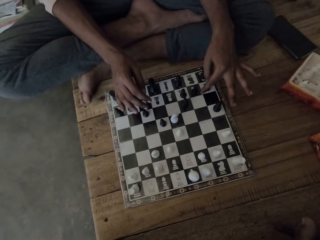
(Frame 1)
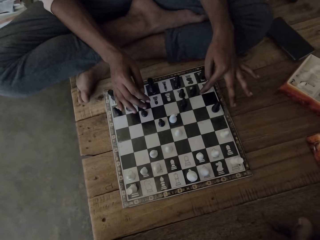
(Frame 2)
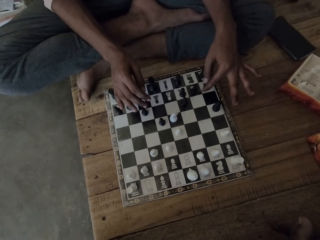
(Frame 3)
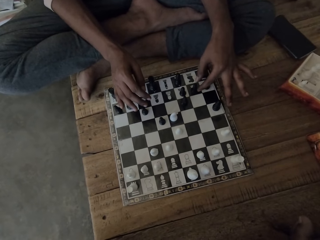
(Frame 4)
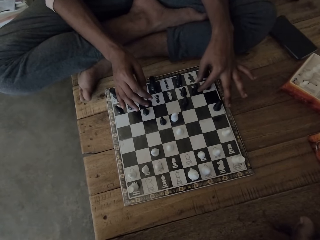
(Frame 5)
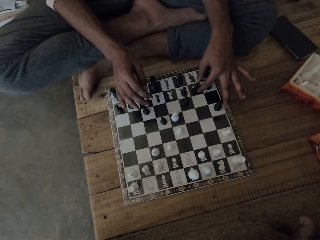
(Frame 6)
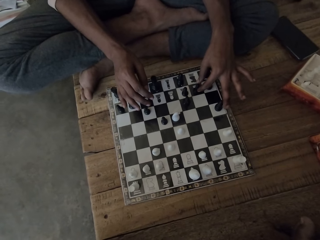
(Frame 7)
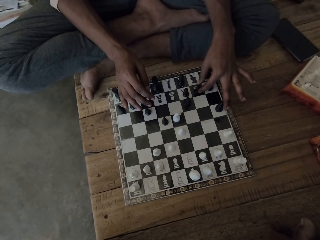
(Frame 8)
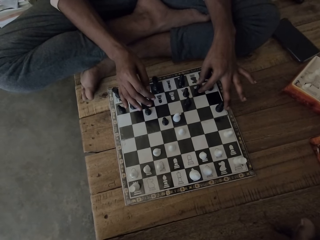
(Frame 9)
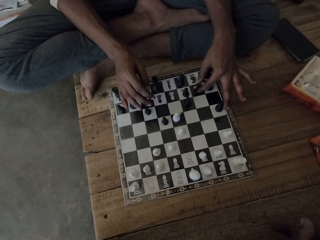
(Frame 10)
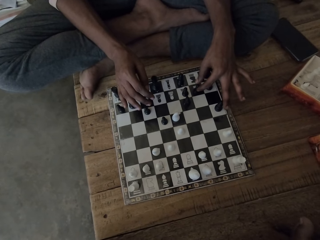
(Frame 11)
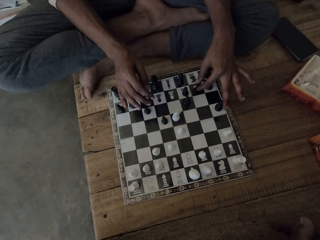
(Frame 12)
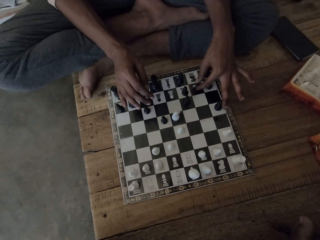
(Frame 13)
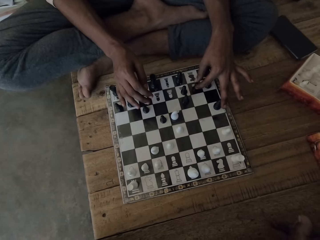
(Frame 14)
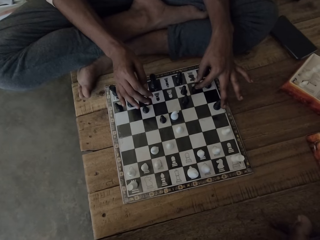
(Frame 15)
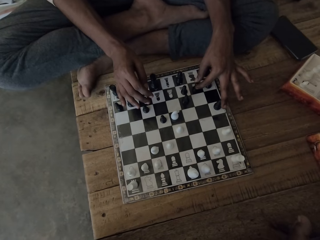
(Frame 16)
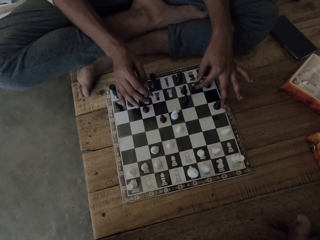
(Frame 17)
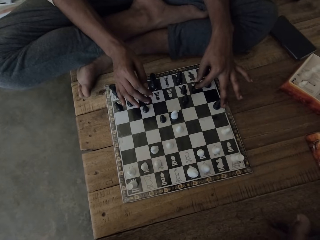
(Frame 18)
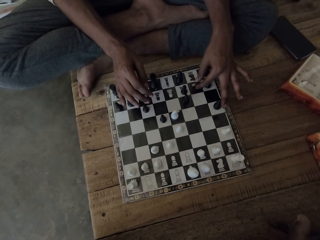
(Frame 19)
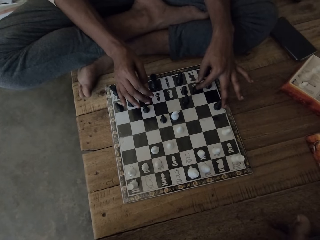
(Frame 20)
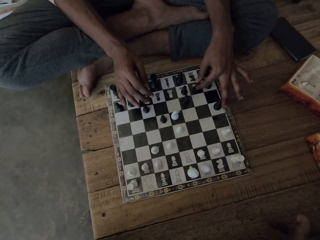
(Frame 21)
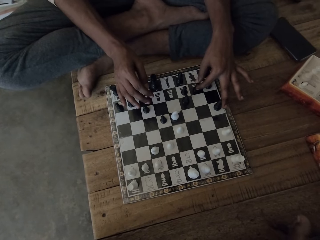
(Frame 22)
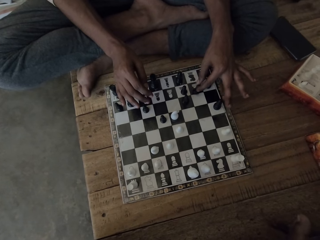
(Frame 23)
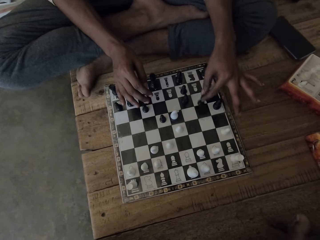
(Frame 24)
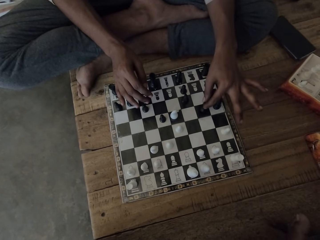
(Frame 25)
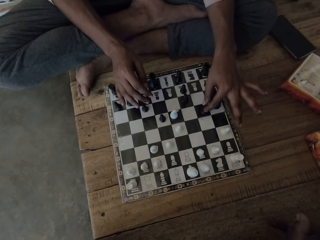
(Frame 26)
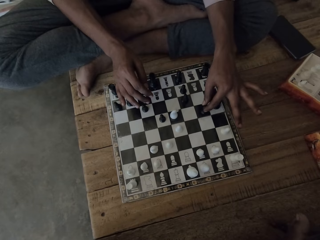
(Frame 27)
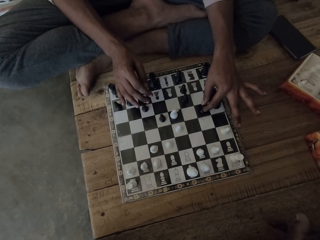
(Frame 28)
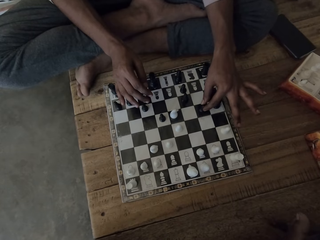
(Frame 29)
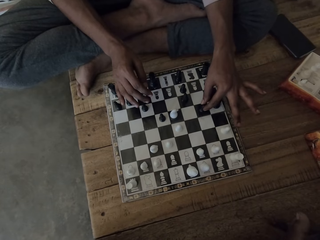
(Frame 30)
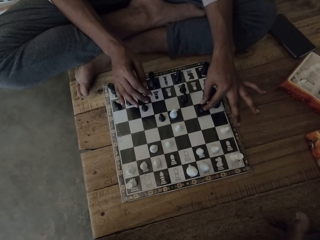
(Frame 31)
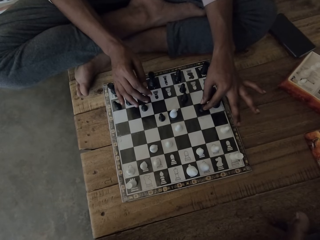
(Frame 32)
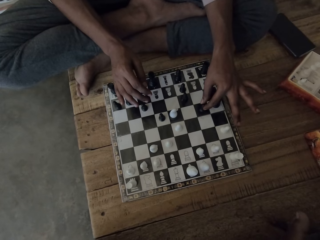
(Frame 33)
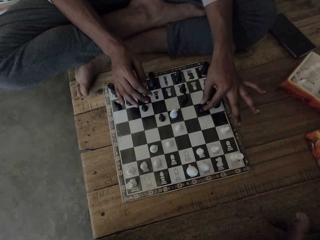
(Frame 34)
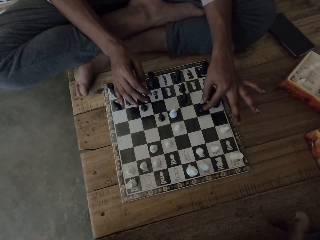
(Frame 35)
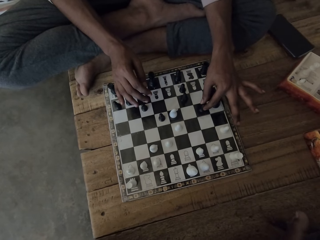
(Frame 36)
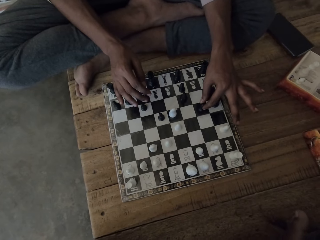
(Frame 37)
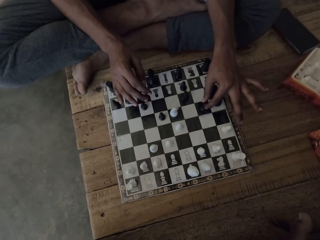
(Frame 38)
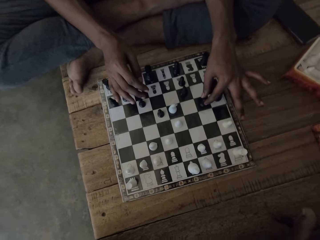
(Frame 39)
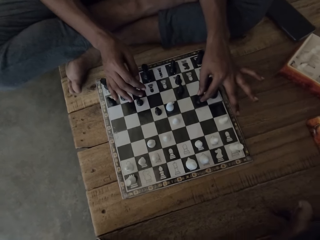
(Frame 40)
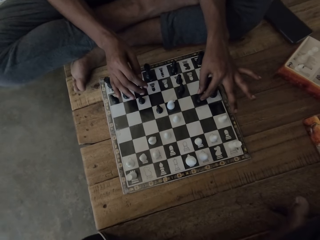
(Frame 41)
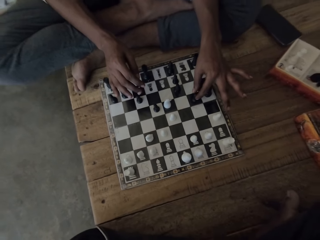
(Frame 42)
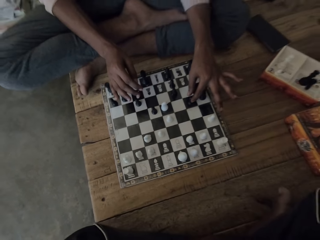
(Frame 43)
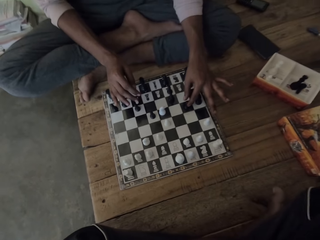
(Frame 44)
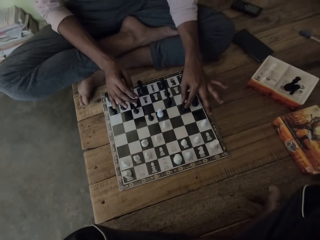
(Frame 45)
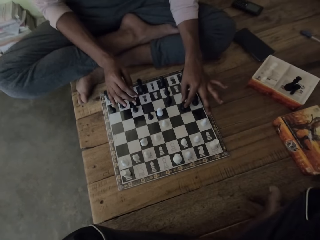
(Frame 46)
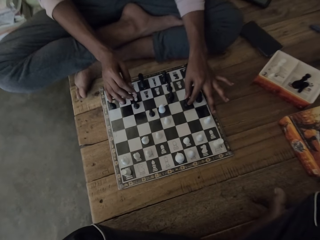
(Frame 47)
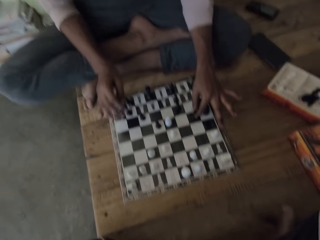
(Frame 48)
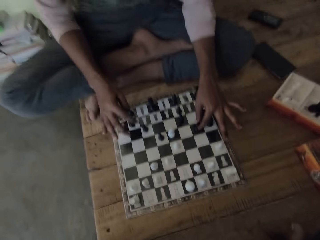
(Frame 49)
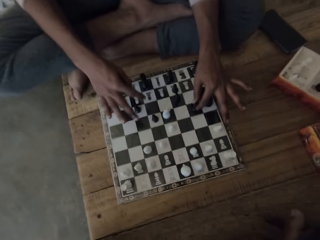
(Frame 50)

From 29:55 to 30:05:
A man moves a chess piece on a chessboard with a hand on a table. The man plays the chess game. The man puts down the chess piece on the chessboard with a hand on the table.

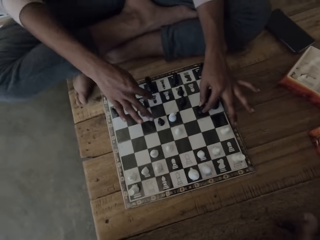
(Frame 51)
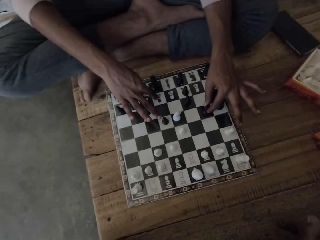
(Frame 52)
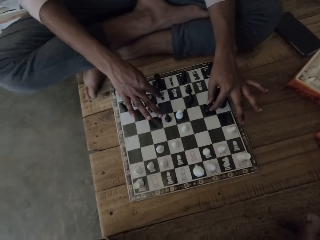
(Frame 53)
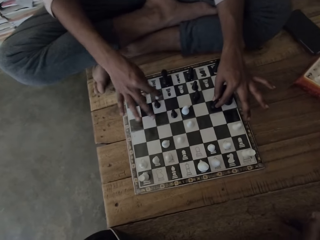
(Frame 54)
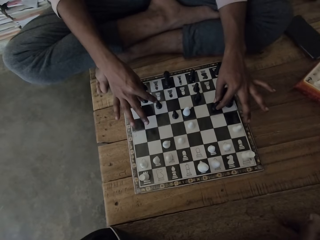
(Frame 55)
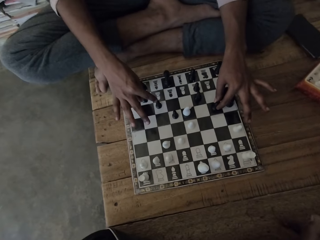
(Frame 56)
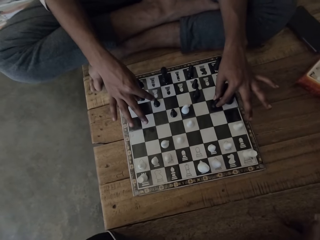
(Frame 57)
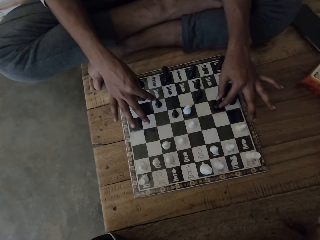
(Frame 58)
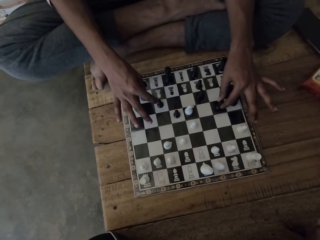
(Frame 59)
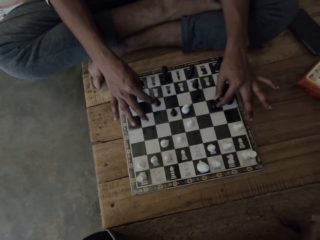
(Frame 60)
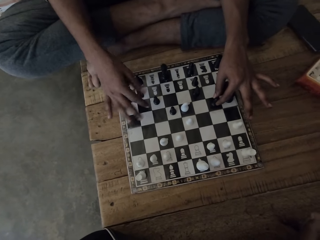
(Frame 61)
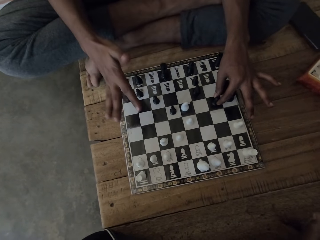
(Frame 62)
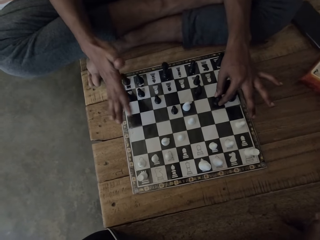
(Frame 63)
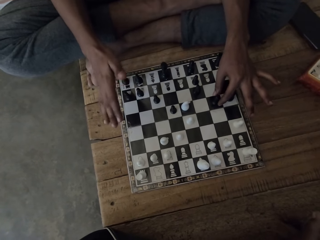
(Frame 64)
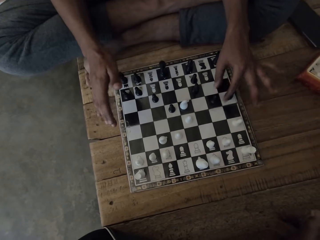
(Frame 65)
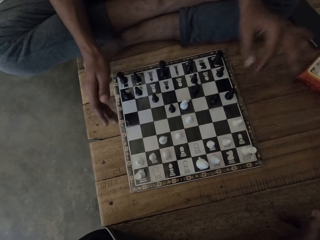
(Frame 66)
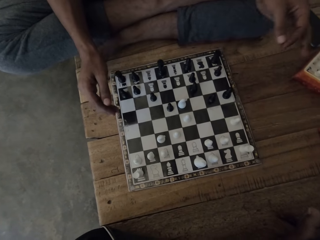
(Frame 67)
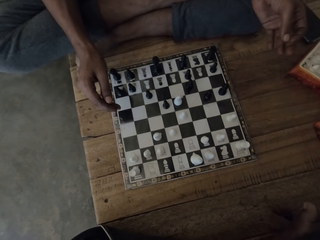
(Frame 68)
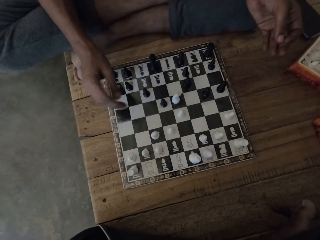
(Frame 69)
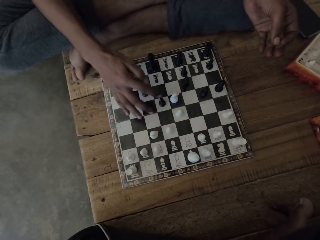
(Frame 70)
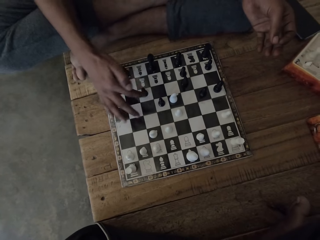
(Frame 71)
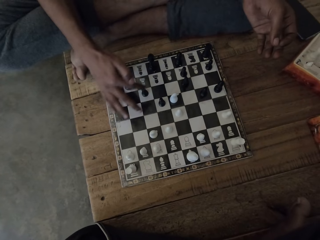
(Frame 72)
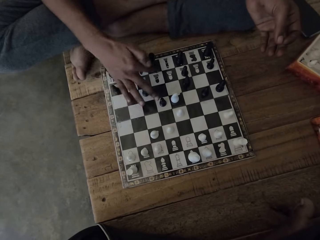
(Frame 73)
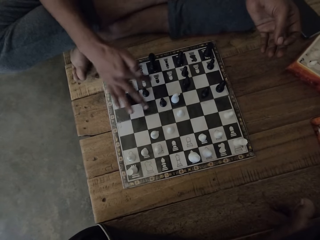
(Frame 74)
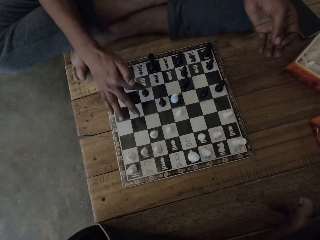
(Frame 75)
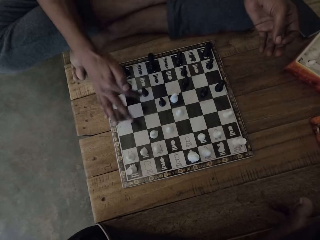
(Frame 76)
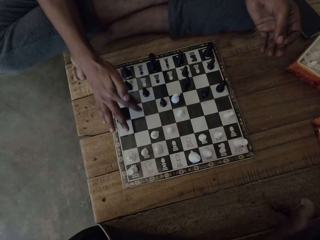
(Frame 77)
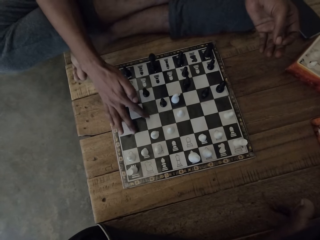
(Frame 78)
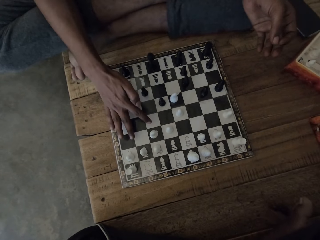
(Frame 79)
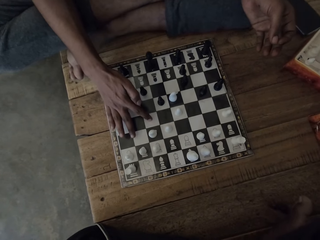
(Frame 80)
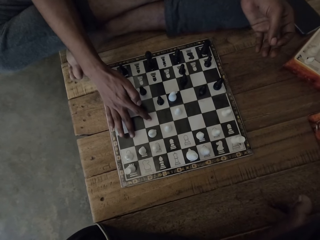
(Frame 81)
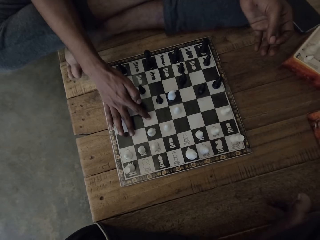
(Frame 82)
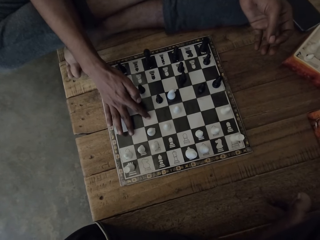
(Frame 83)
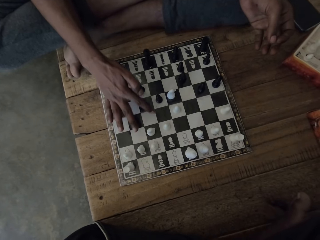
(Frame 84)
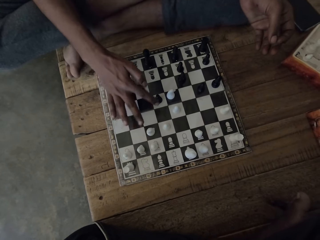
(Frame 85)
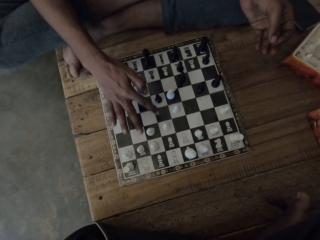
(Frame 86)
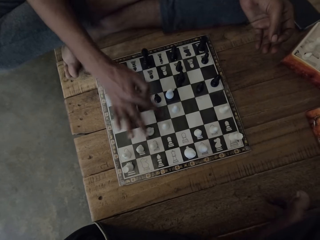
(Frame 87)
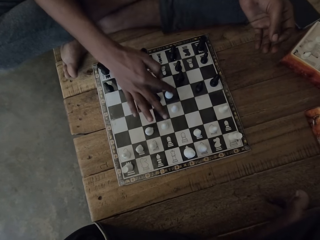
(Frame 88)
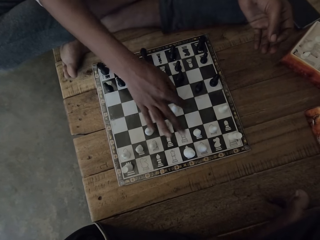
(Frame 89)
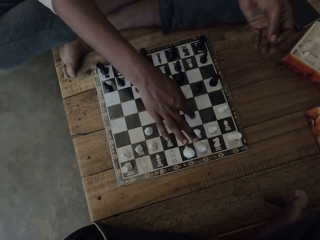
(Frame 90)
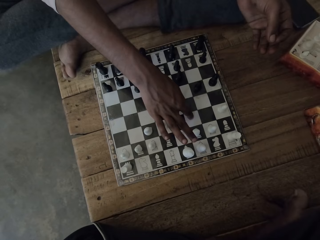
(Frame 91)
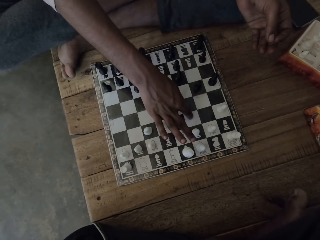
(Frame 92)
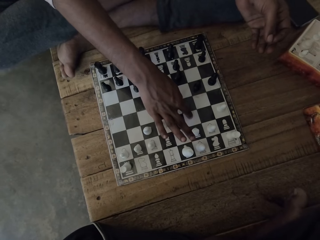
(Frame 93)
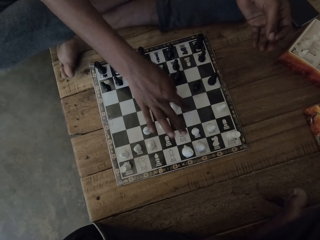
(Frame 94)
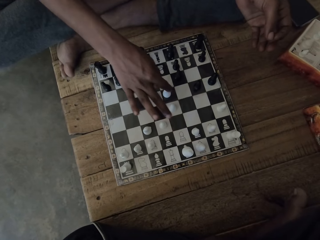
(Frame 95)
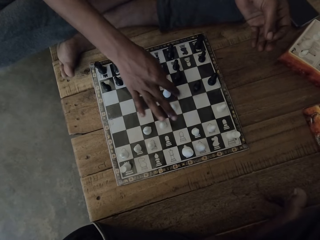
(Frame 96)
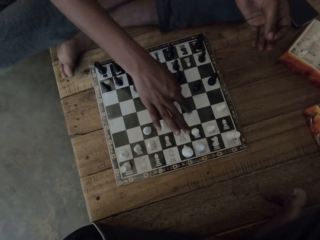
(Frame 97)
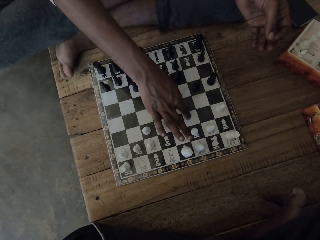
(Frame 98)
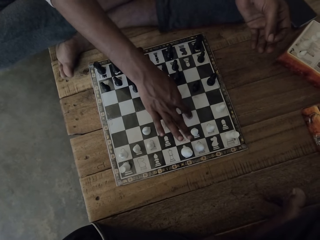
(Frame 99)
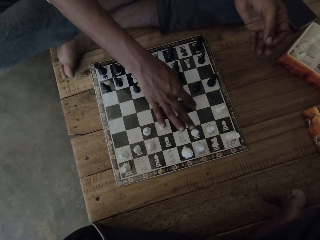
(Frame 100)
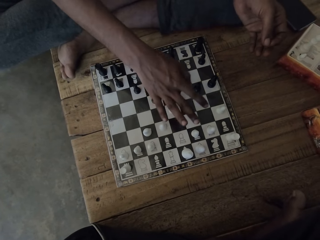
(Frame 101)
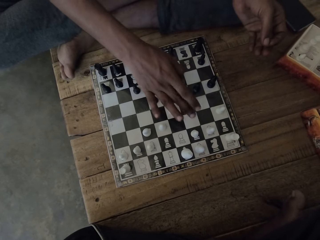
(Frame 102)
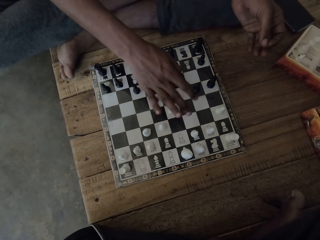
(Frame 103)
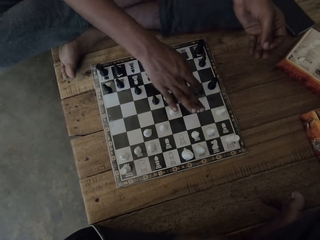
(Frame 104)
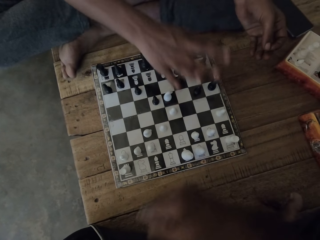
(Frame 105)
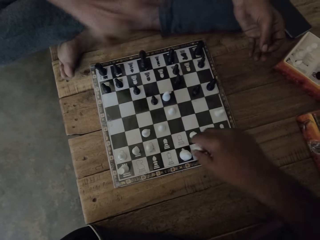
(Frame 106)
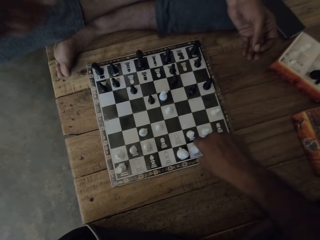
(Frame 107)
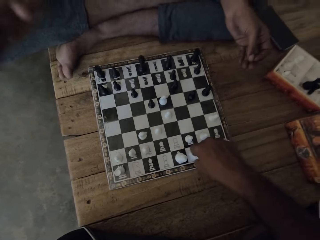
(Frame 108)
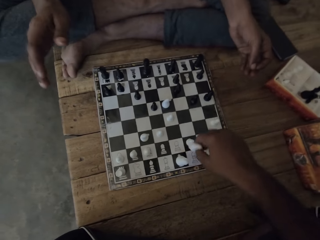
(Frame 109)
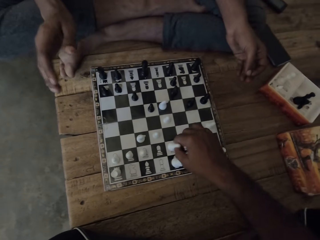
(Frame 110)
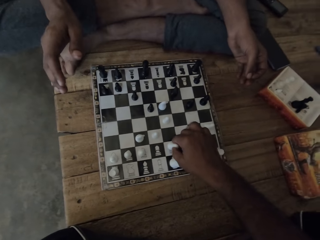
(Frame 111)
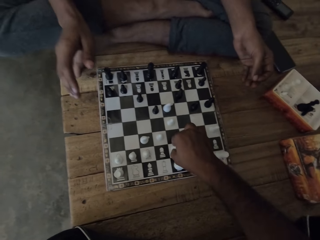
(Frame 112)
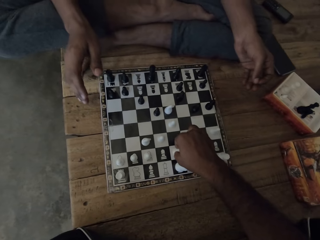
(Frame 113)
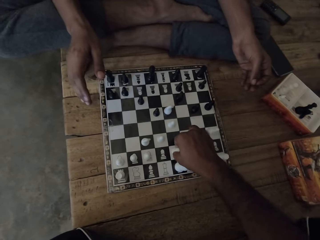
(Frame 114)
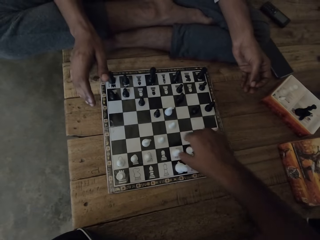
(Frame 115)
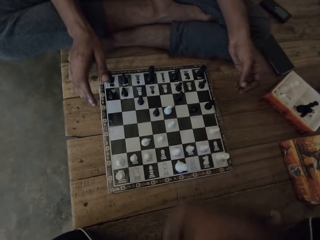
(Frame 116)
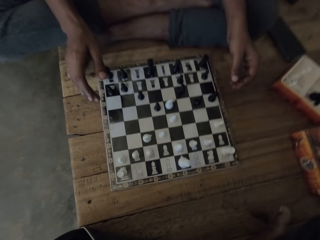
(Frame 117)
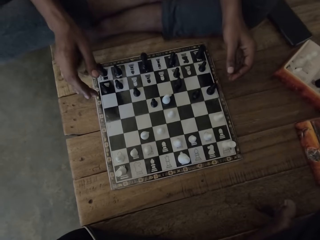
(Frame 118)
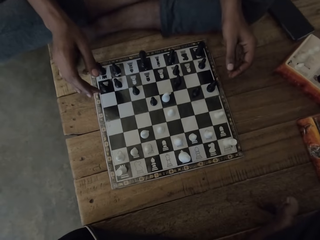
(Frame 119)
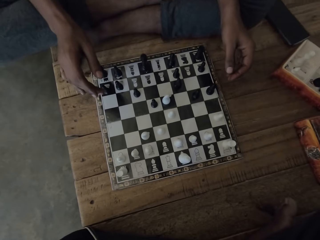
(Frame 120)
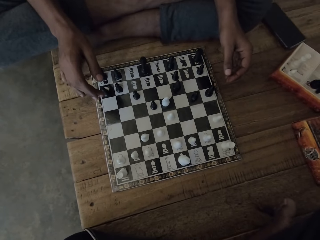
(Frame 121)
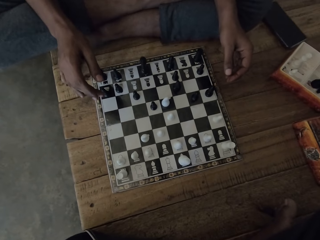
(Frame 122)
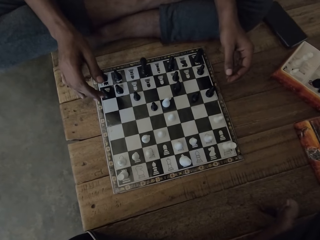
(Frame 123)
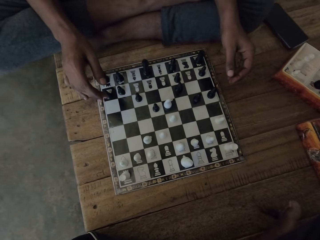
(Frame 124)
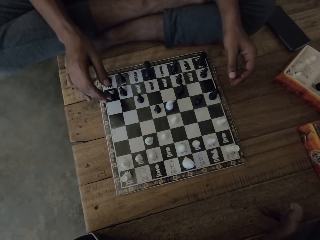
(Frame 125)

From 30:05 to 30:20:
A man holds a chess piece with a hand. The man moves hands over a chessboard and taps on the chessboard with hands. The camera wearer moves the chess piece from the chessboard with a hand on a table. They play the chess game. The man moves a hand away from the chessboard.
